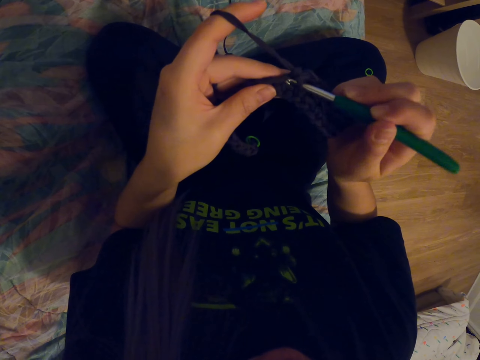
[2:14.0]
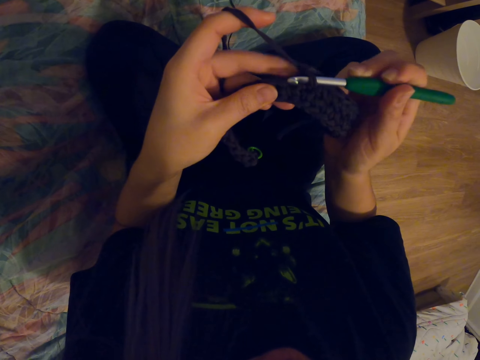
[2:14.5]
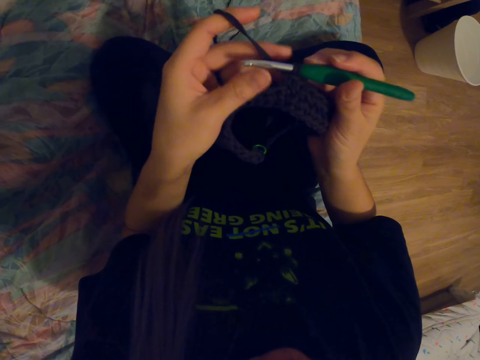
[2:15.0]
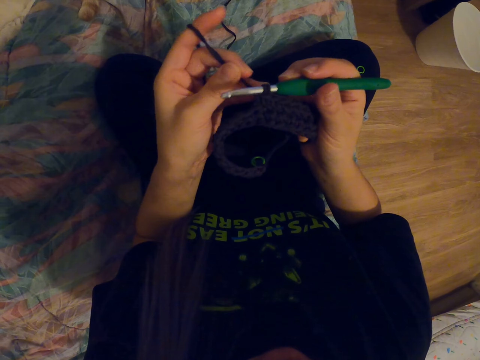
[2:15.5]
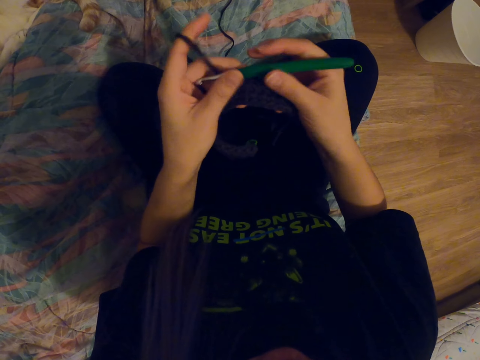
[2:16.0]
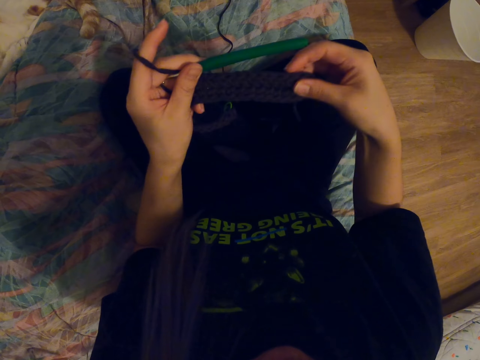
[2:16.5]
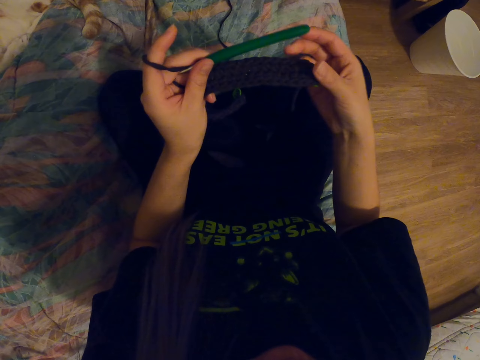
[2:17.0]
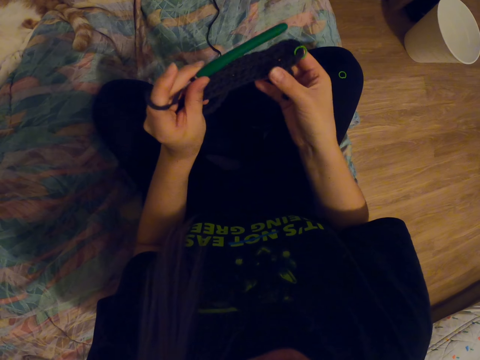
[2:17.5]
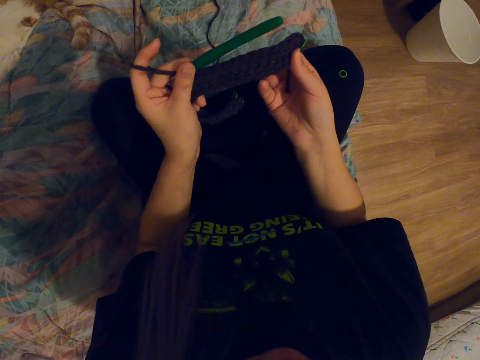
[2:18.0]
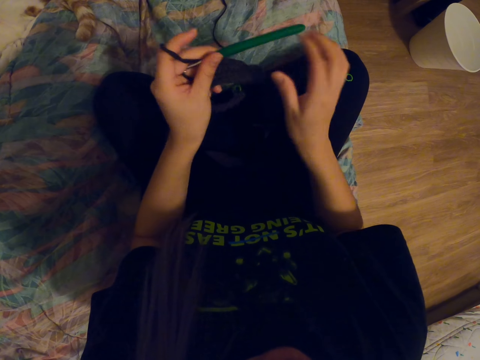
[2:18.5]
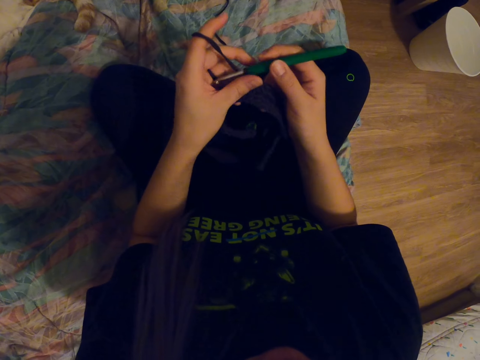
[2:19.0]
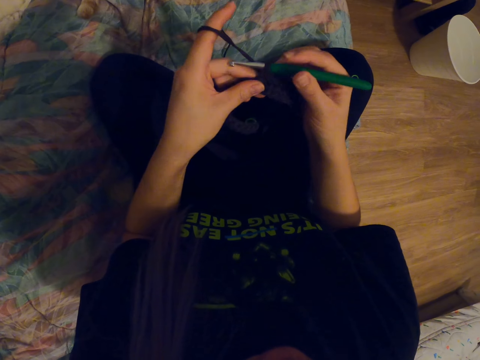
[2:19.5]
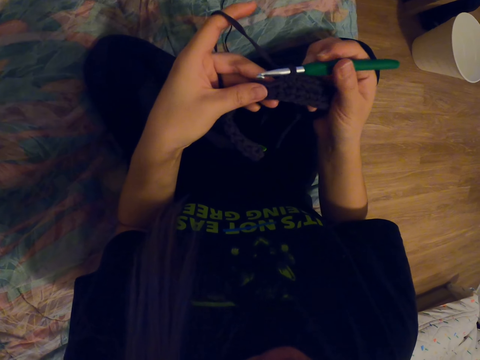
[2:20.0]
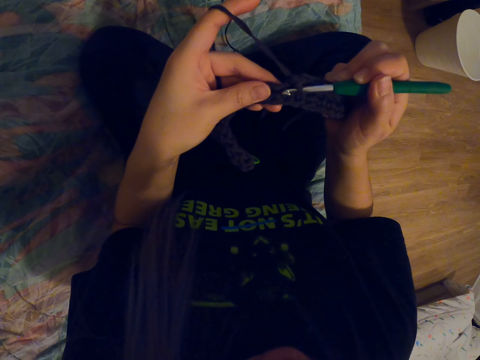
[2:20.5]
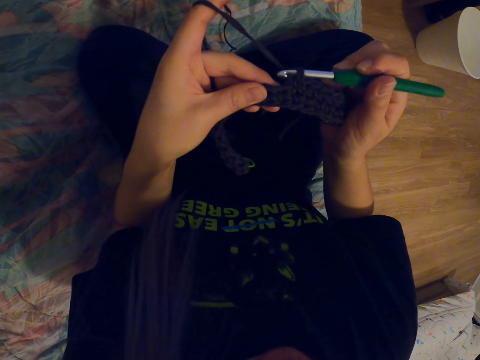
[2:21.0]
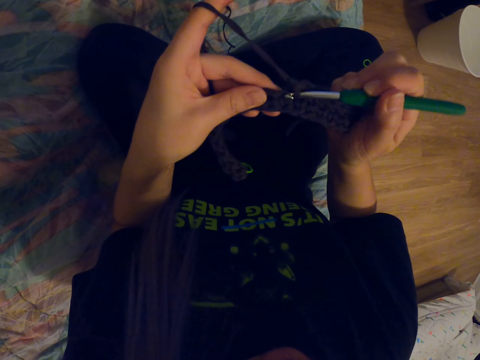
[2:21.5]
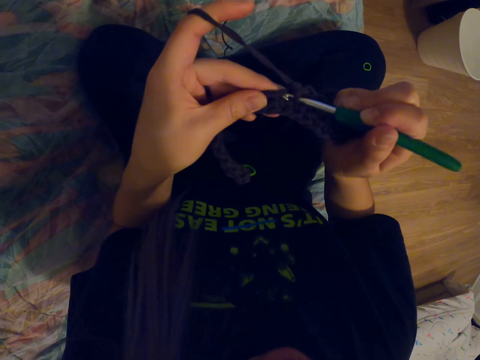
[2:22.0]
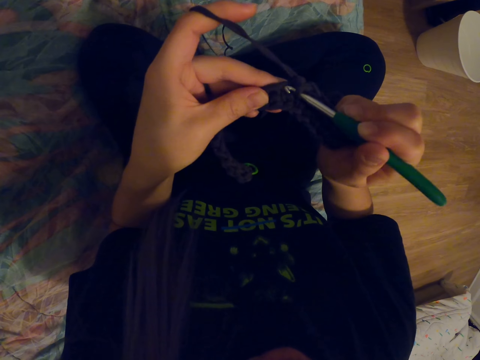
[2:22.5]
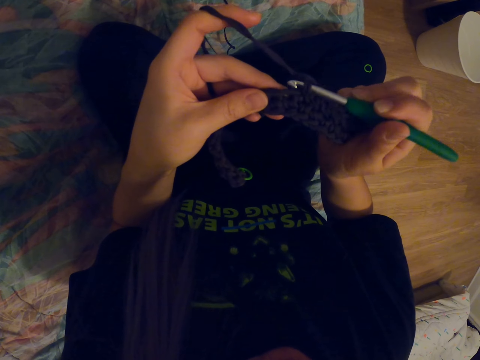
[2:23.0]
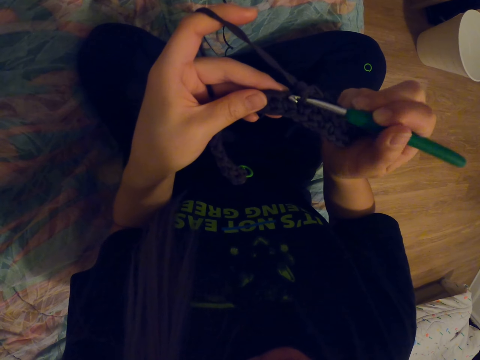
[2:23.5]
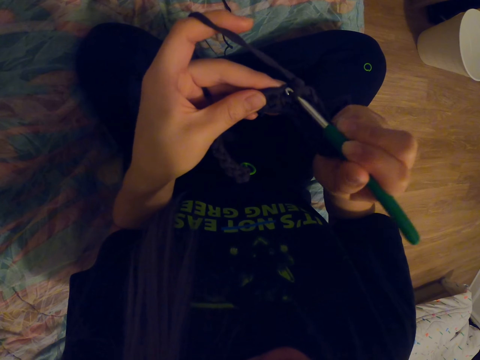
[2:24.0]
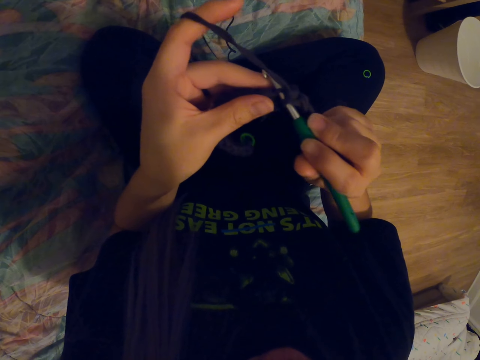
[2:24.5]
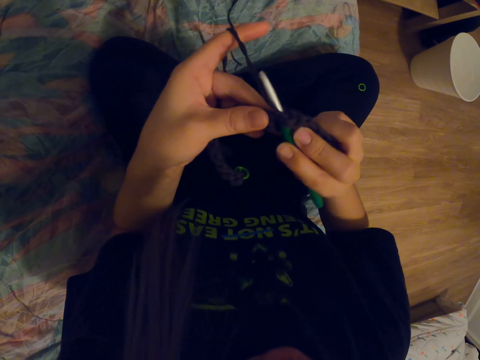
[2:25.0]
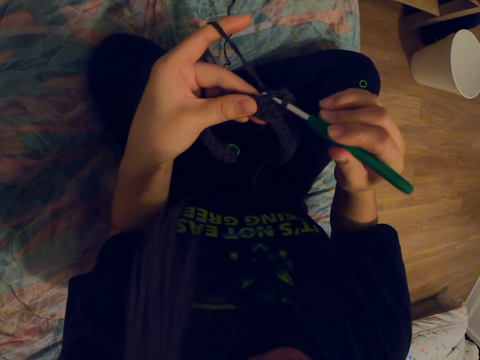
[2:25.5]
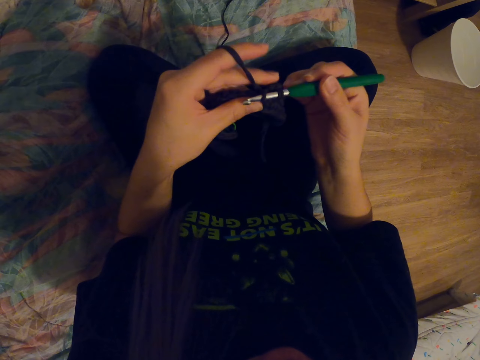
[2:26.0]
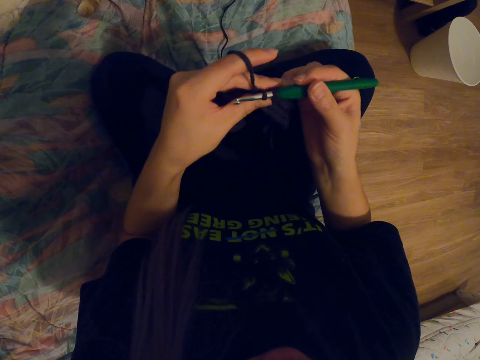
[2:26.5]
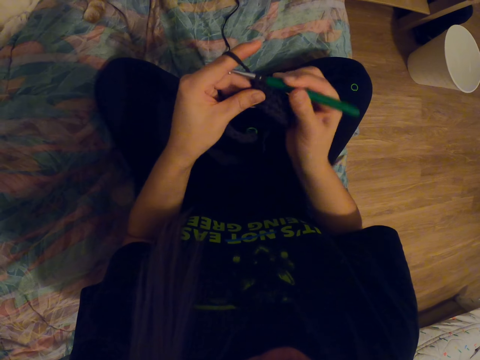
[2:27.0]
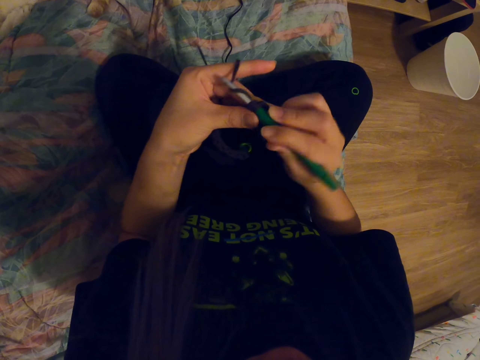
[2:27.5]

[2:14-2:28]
The camera wearer touches the garment. They straighten the cloth. They knit the garment.

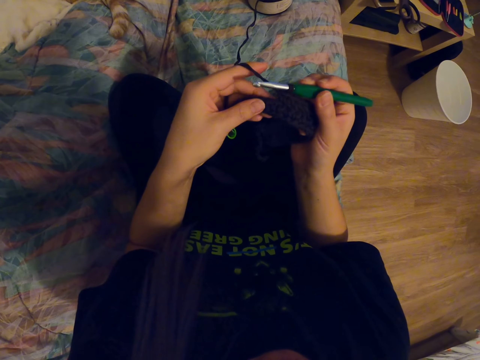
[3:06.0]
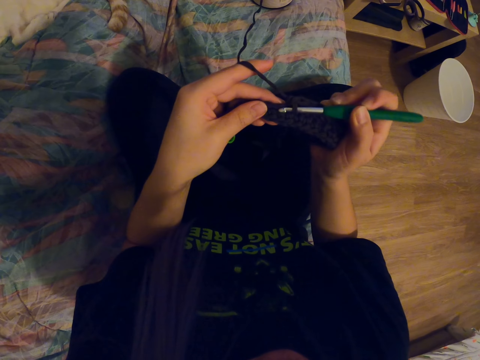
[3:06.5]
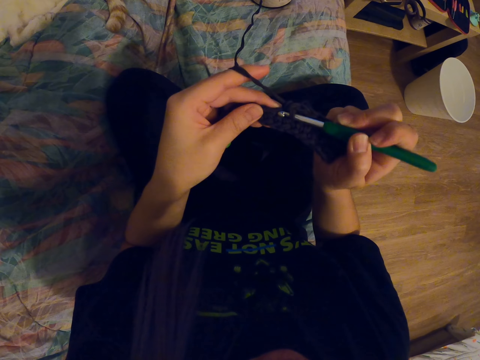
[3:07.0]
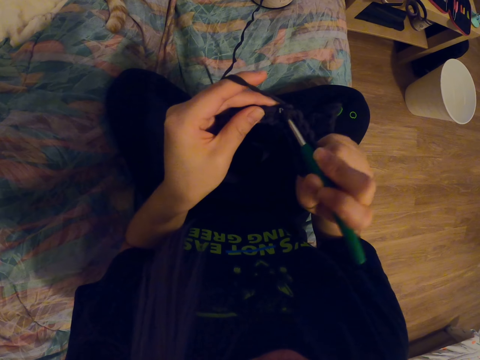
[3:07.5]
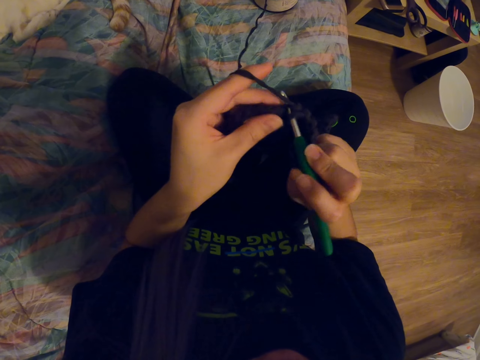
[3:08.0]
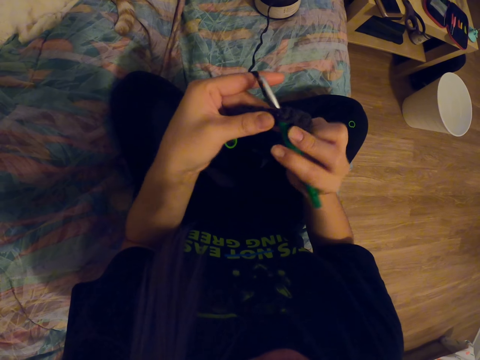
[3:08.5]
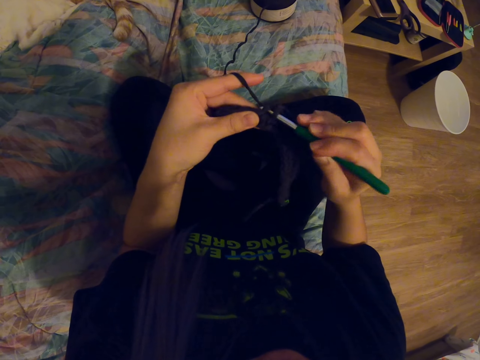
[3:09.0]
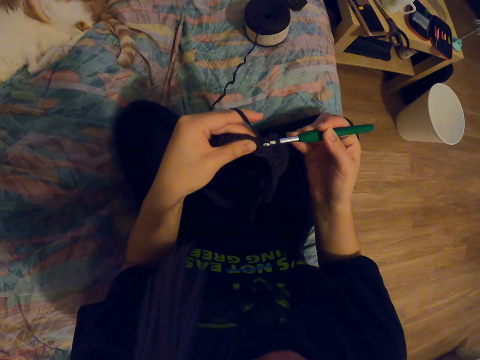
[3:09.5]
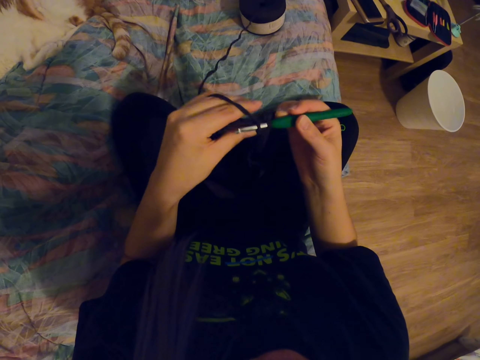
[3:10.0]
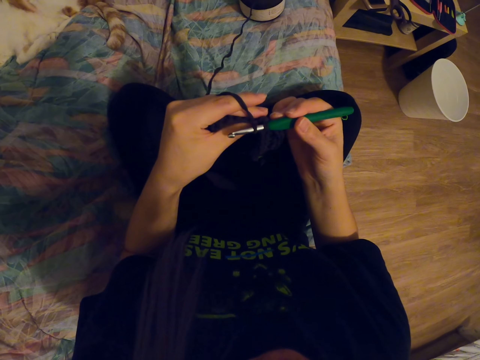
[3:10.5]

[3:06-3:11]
The camera wearer knits the garment.

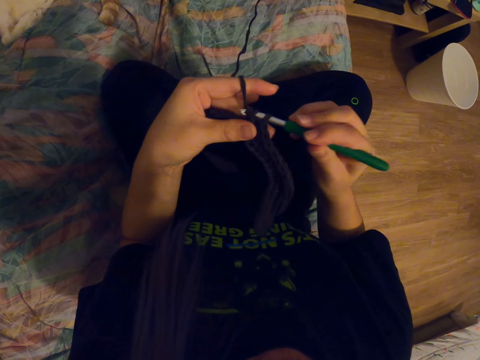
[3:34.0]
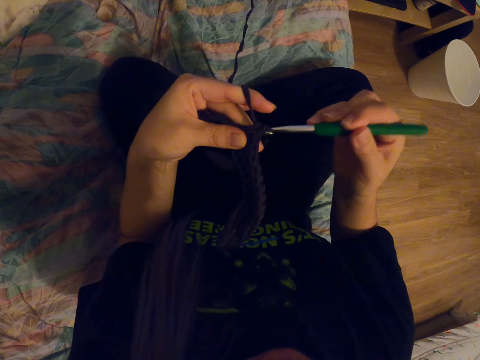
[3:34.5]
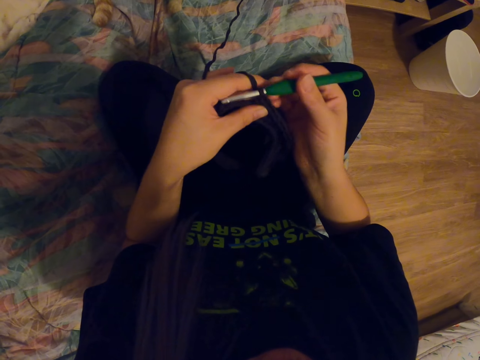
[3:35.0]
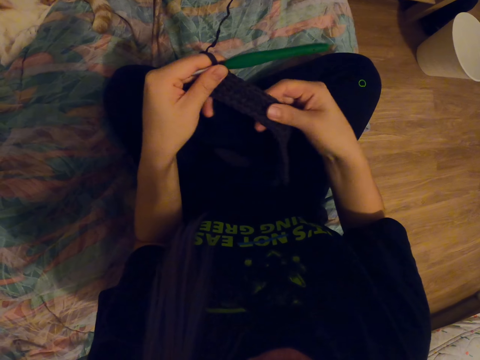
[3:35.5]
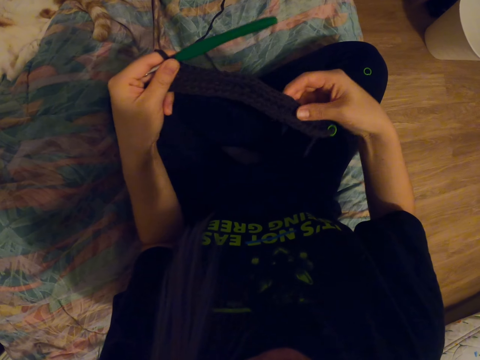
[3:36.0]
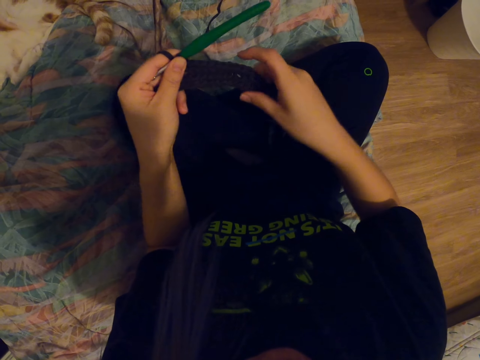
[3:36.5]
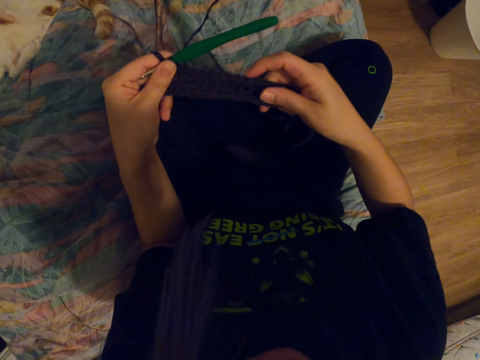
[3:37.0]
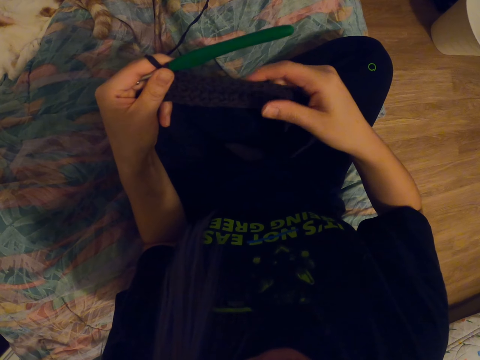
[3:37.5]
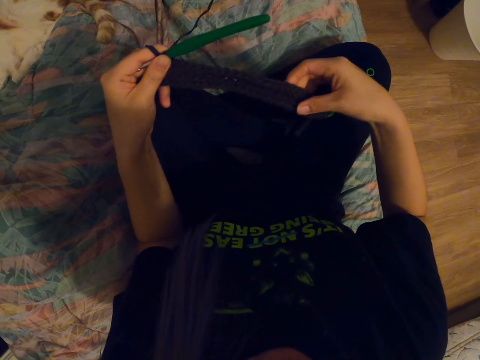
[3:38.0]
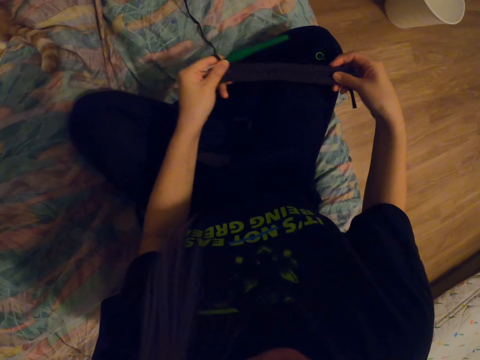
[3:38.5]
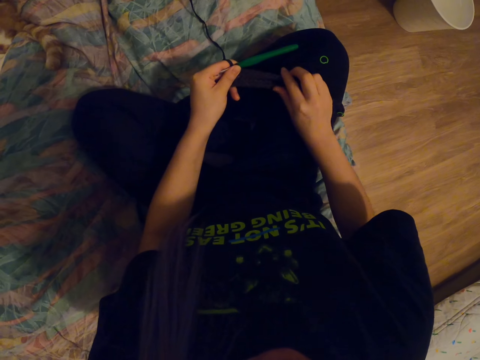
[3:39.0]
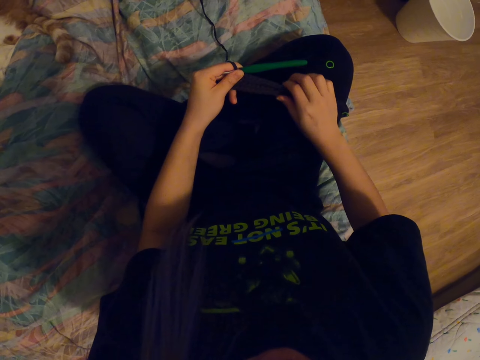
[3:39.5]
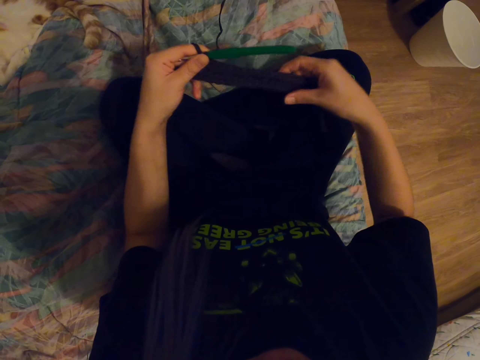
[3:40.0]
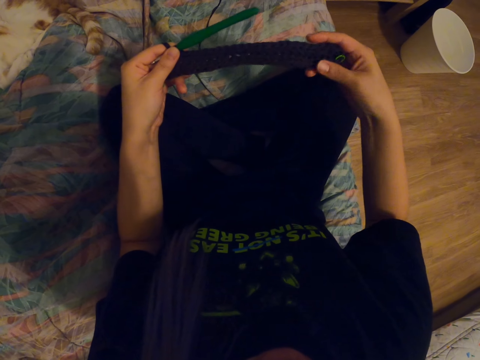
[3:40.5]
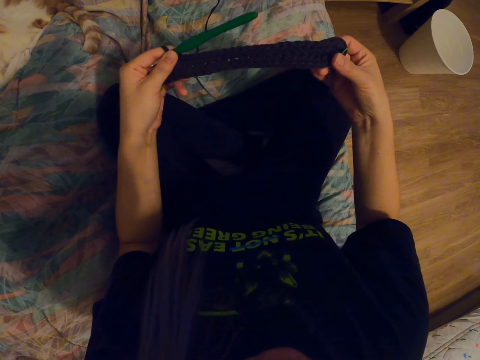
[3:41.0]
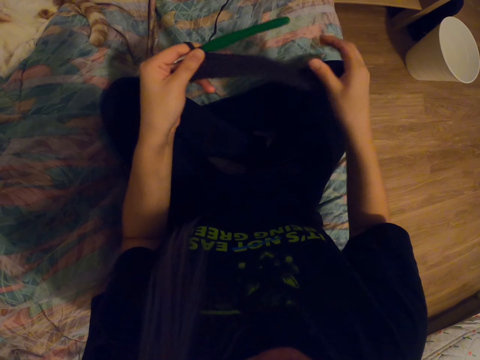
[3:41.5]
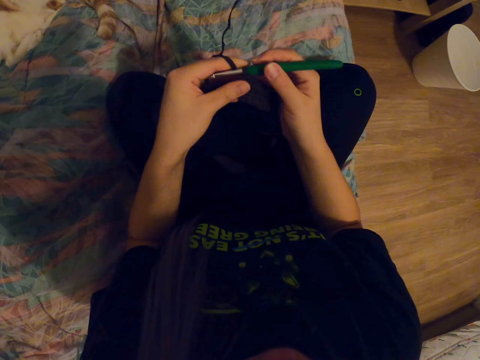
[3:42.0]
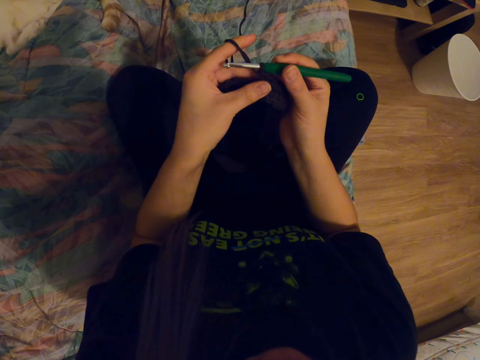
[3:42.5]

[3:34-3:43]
The camera wearer straightens the cloth. They put the cloth on the lap. They knit.
